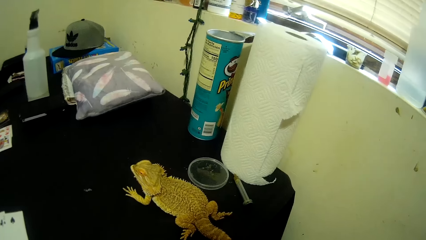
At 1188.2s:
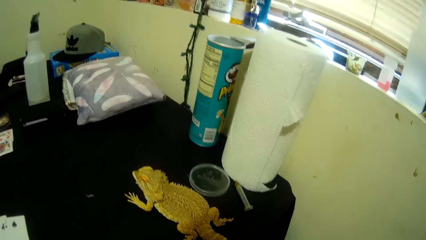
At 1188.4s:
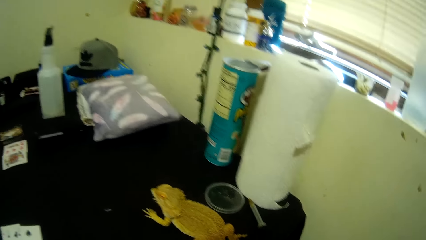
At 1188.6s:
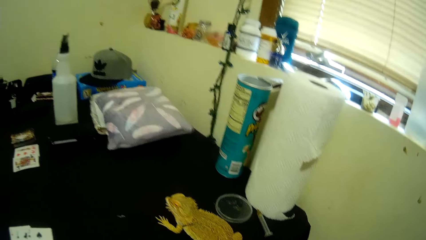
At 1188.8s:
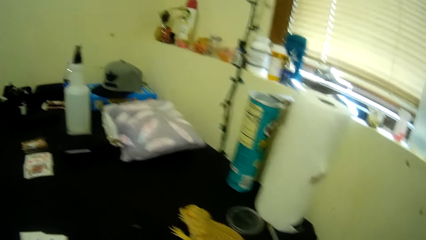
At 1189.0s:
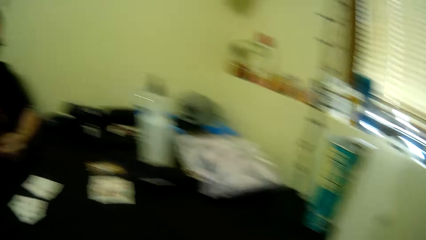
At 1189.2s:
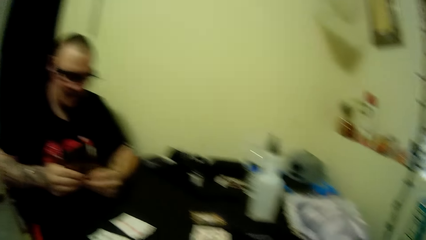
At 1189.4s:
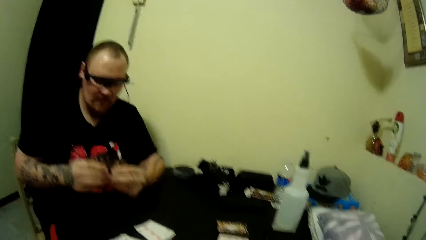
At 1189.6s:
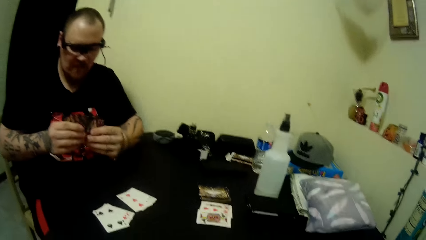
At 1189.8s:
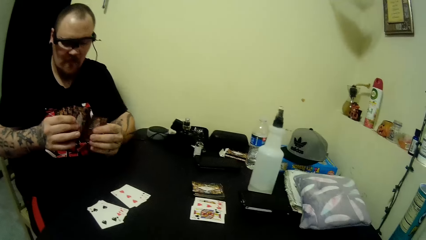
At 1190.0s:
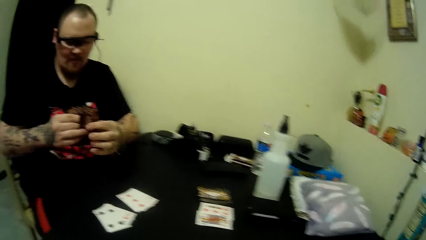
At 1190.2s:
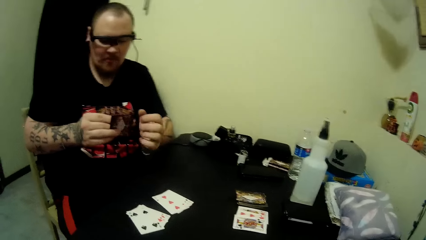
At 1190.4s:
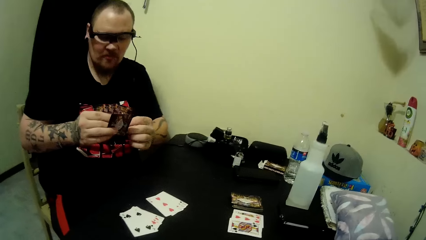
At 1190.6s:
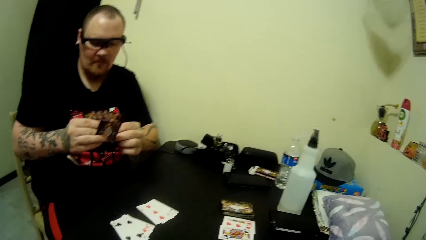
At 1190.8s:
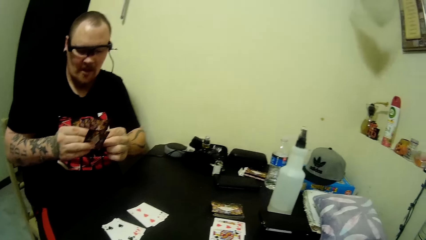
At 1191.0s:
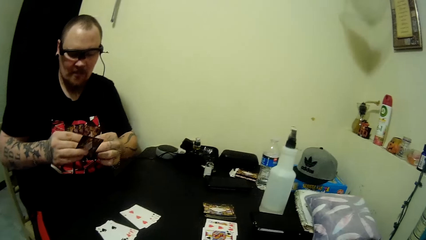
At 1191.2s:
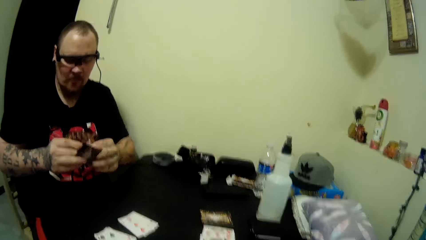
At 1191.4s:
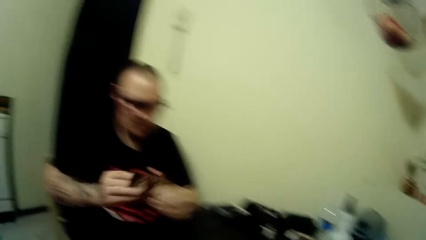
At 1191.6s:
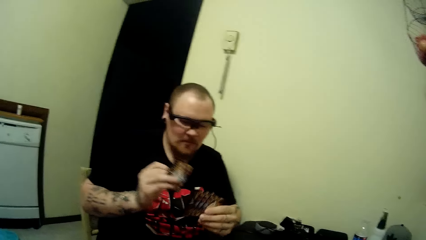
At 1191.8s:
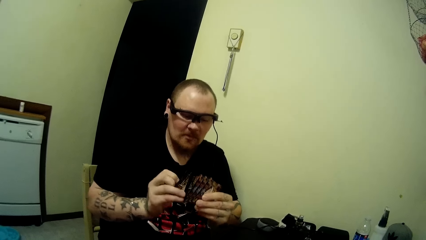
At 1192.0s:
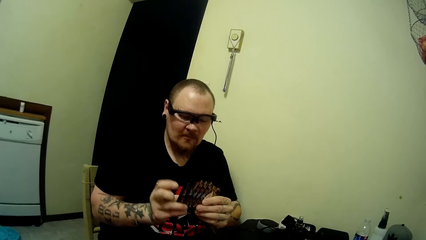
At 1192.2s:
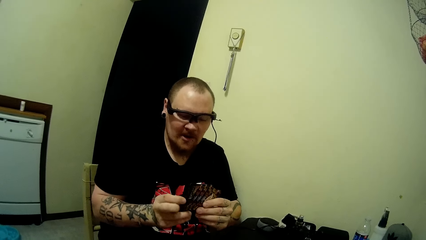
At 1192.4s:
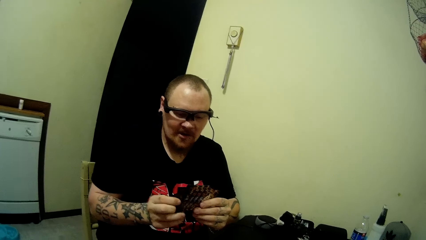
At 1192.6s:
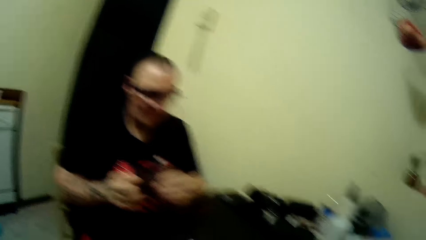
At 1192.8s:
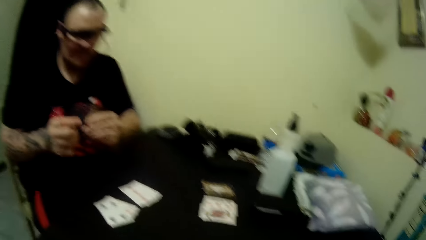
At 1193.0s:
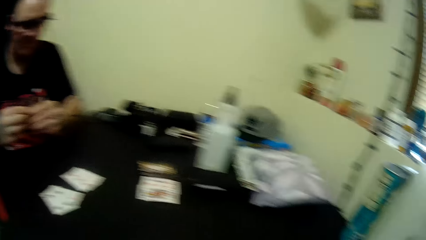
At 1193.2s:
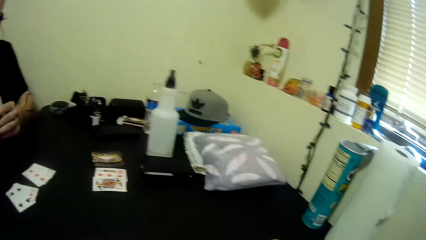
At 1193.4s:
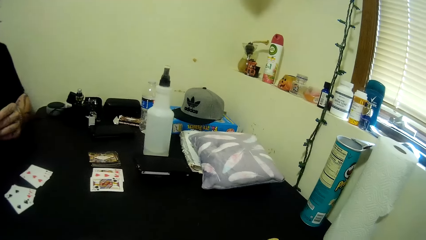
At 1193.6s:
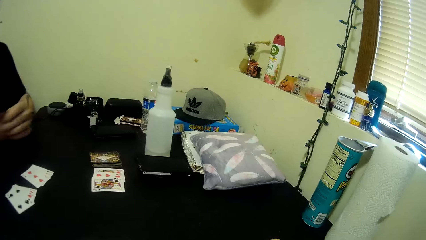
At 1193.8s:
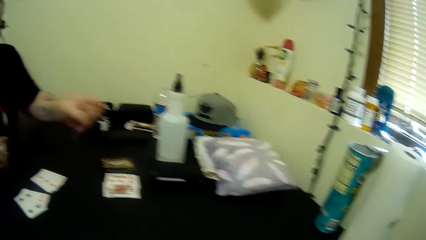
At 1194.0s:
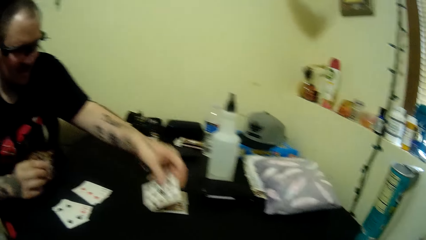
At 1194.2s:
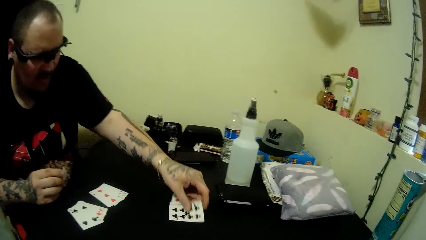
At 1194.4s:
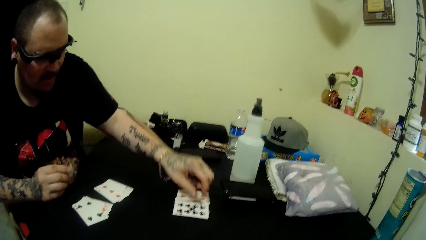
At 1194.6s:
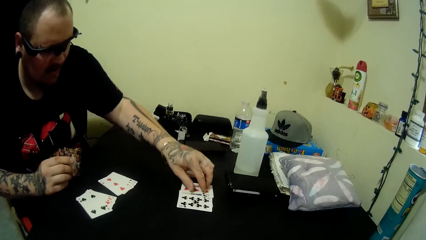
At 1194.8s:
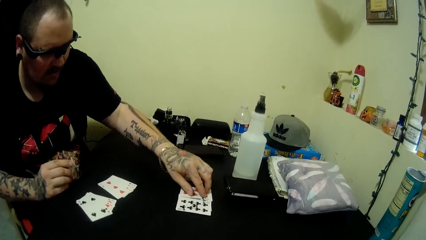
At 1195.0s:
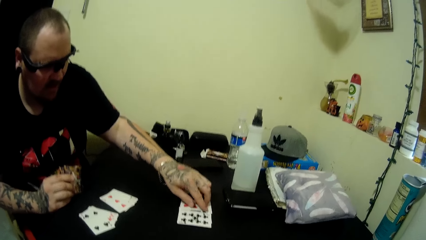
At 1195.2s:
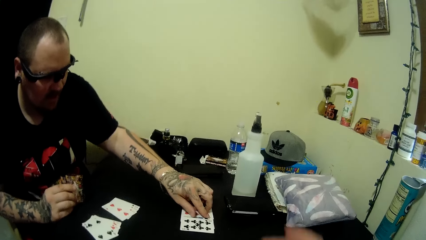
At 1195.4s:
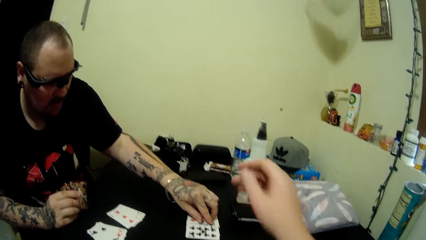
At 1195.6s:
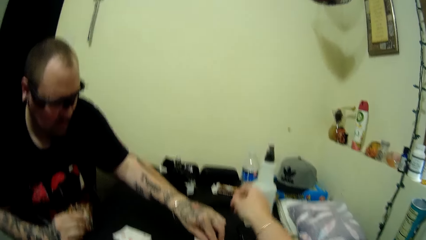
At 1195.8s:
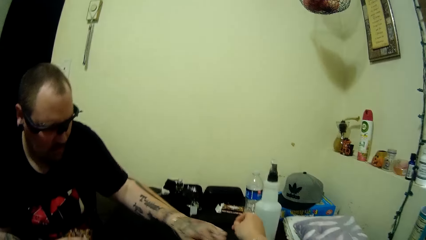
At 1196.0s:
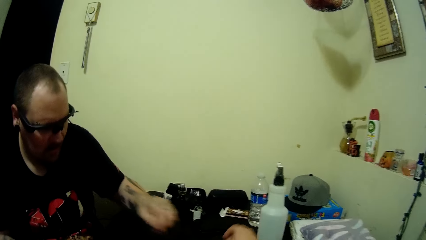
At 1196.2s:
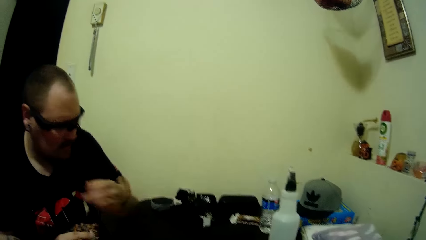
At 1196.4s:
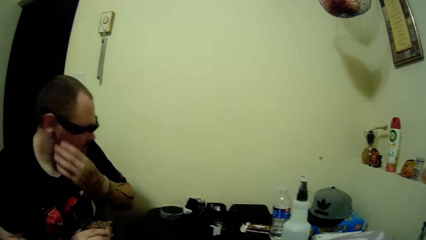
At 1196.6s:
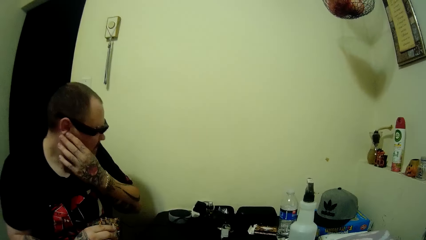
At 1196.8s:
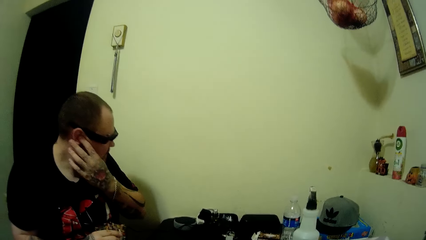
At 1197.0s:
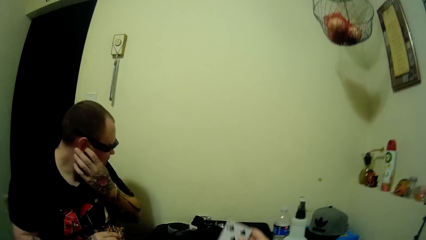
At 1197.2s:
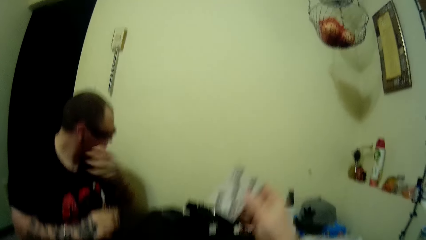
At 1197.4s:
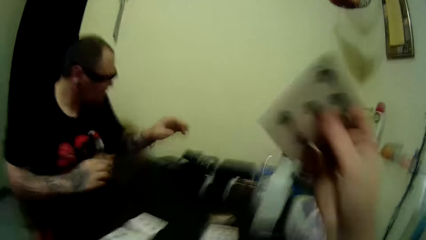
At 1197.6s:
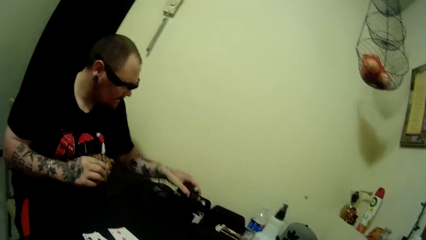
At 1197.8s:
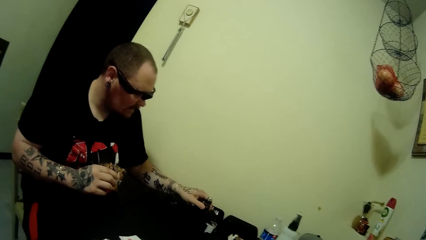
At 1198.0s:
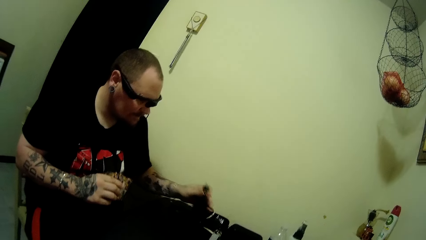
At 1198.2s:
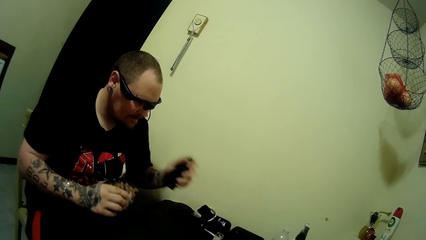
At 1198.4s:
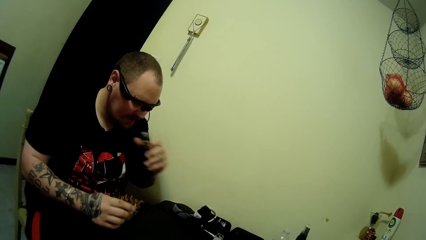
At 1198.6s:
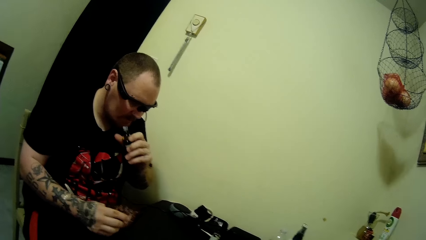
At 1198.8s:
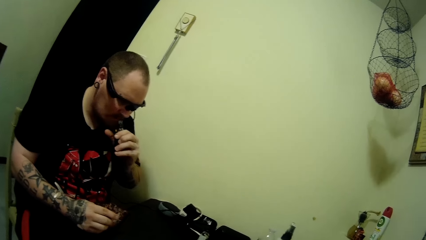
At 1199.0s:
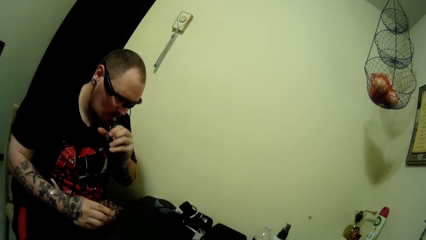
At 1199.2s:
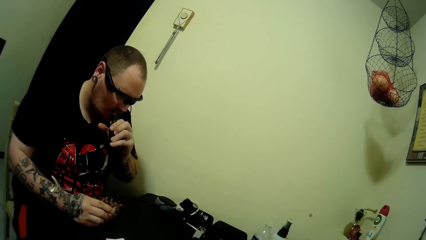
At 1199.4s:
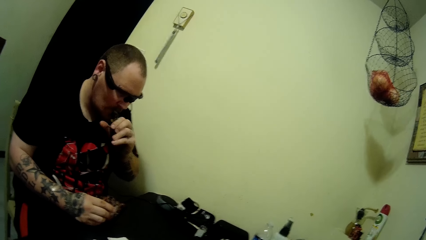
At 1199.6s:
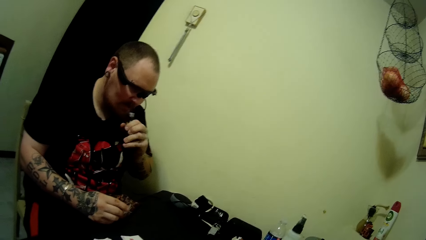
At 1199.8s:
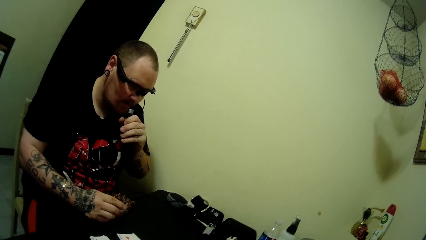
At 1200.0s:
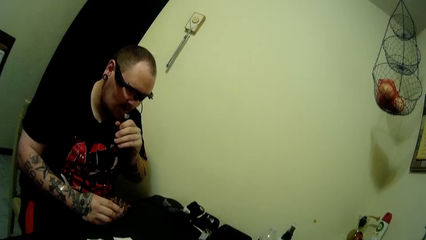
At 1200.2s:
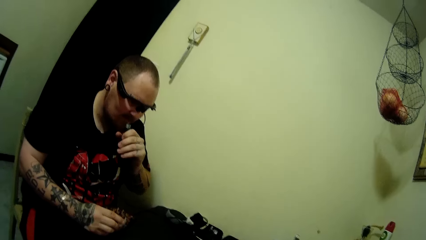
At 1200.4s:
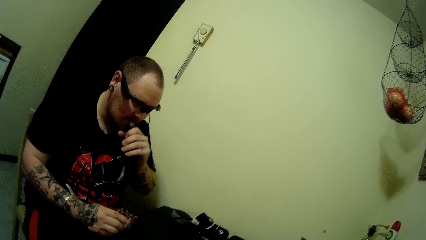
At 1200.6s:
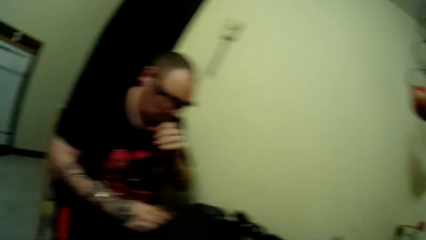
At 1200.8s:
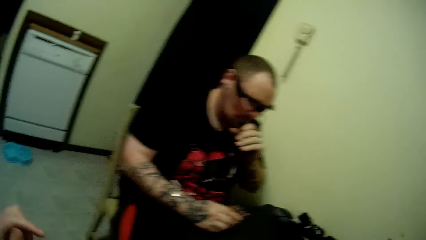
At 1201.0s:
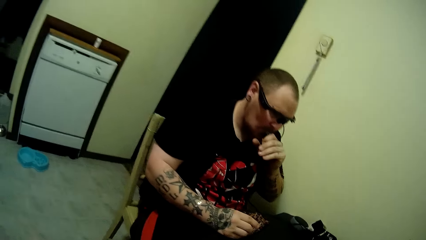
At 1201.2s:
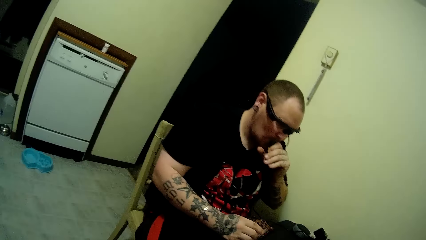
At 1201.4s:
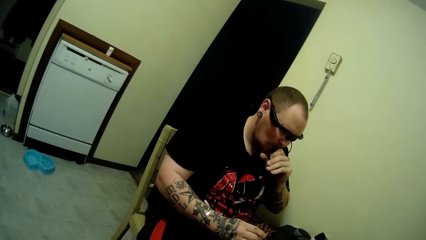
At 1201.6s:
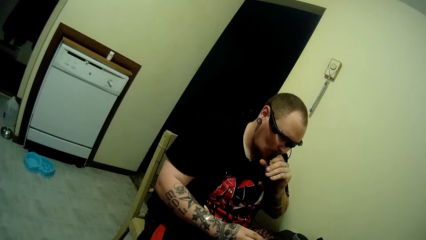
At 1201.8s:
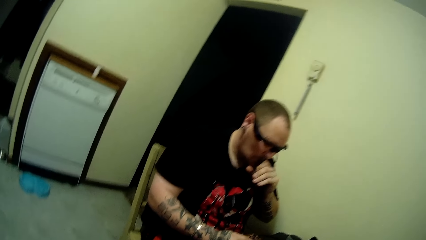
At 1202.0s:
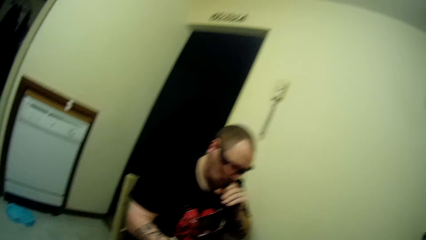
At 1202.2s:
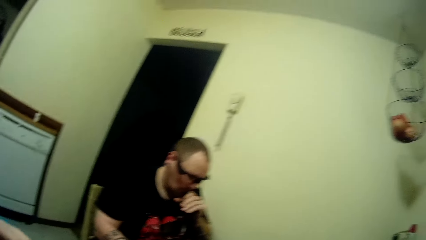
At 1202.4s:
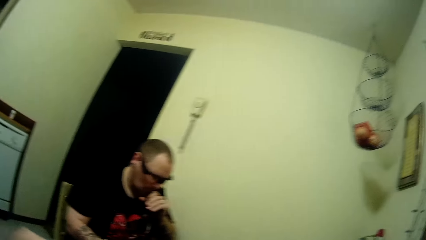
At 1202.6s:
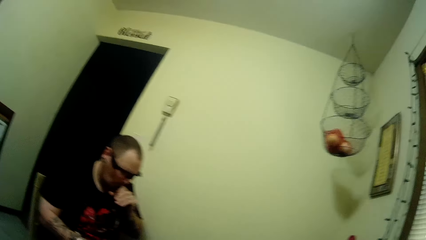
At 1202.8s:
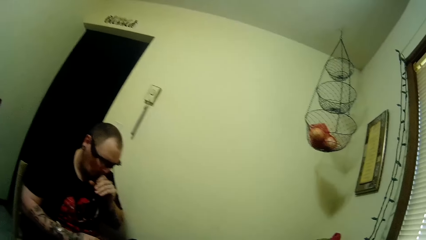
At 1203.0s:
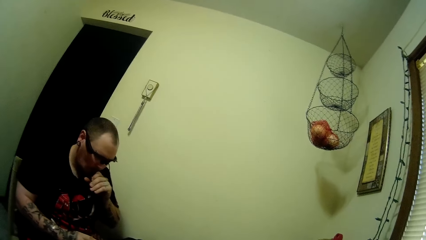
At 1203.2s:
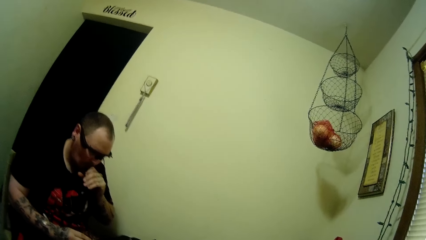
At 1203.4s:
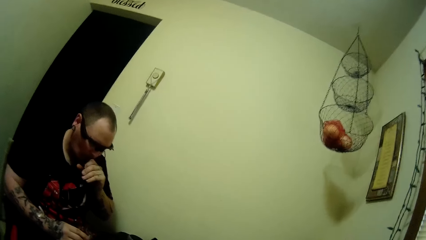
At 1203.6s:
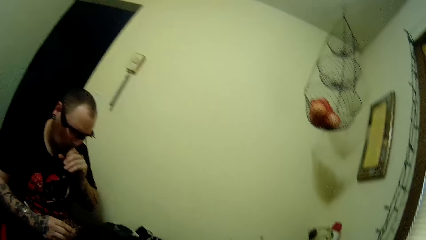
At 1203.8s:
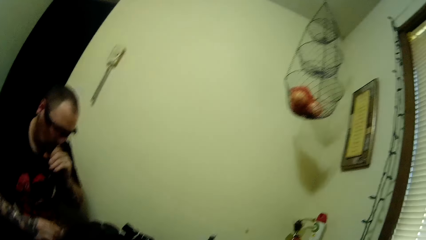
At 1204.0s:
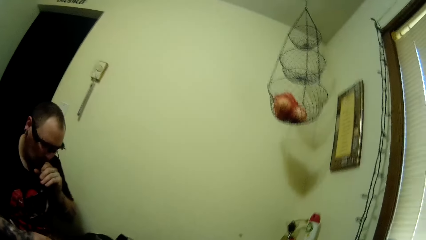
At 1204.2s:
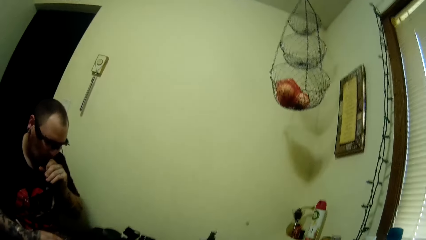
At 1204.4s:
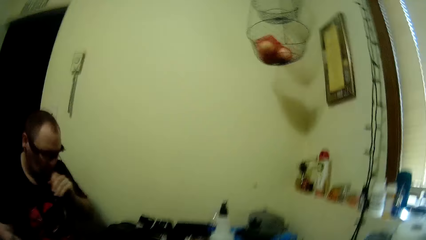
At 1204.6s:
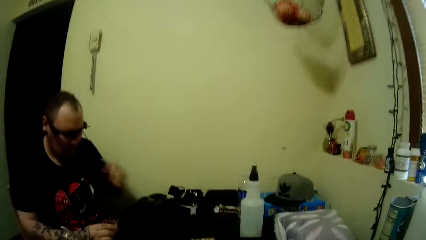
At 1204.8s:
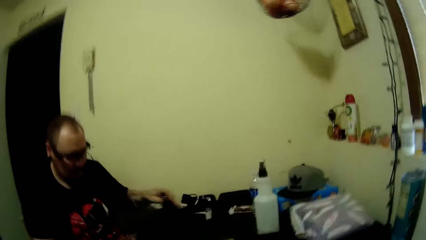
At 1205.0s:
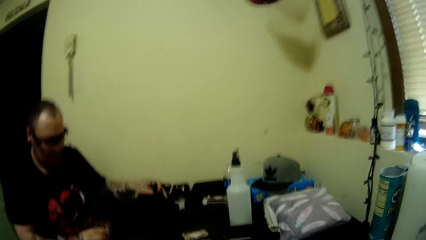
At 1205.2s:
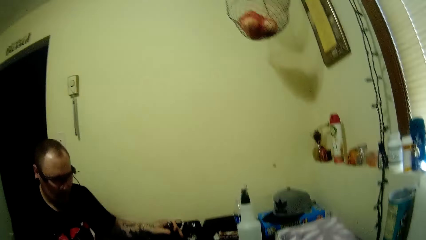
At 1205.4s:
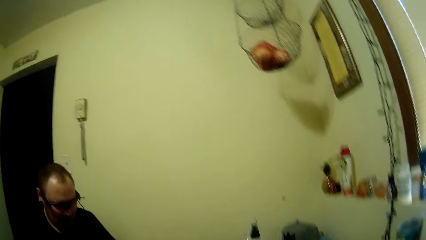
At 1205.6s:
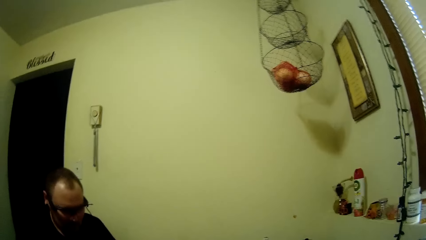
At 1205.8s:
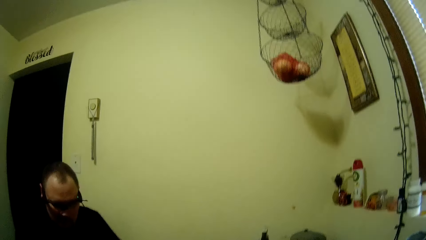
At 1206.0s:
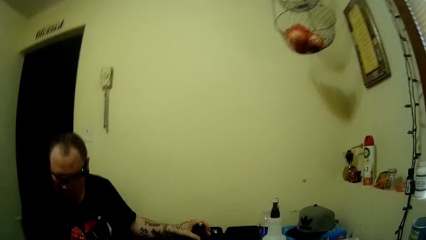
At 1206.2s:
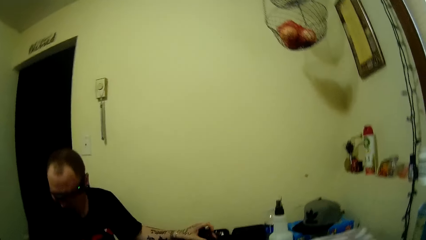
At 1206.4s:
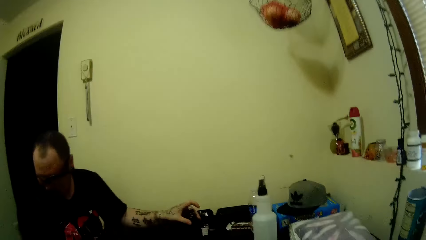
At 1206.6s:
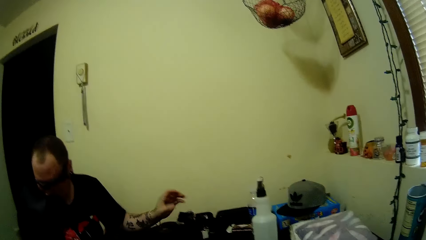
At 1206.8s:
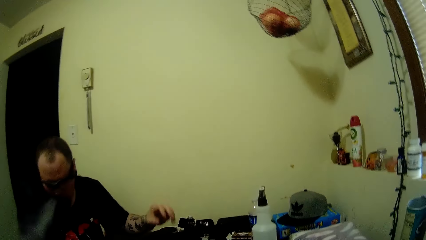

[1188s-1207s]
The camera wearer observes a man. She talks to the man. The man arranges the cards in his hands. The camera wearer stares at the table. The man places some cards on the table. The camera wearer places her hand on the table. The man scratches his ear. The camera wearer talks to the man. The man picks a bottle from the table and sniffs from the bottle. The man talks to the camera wearer. The camera wearer talks to the man. The man places the bottle on the table.
